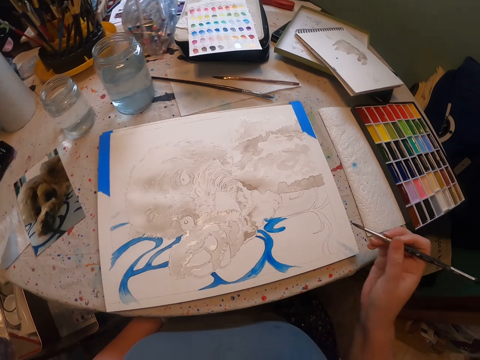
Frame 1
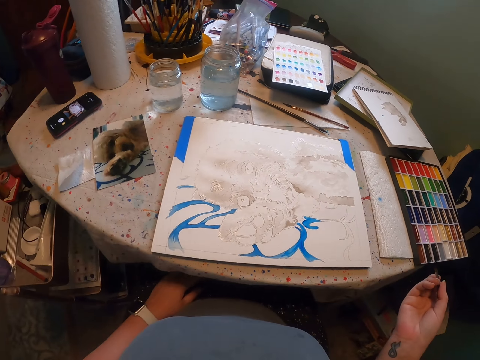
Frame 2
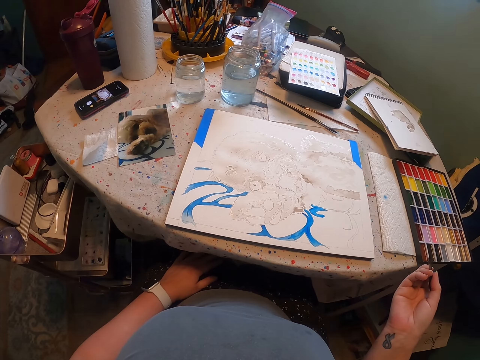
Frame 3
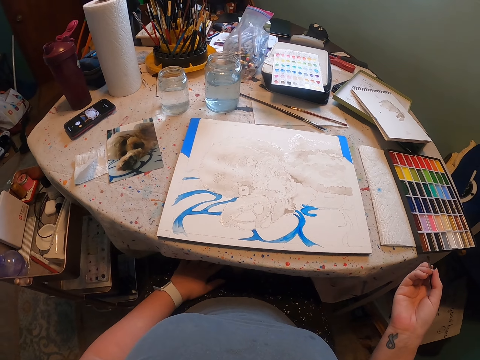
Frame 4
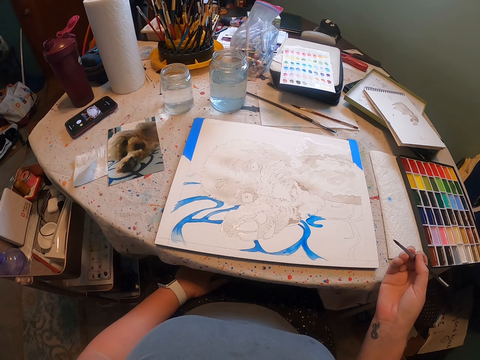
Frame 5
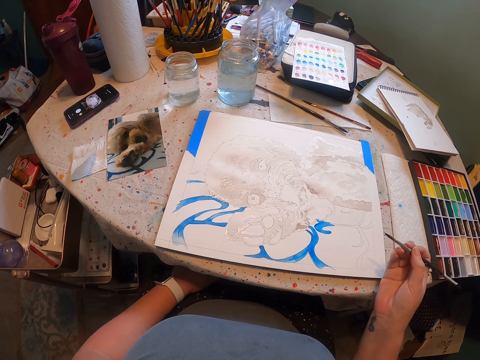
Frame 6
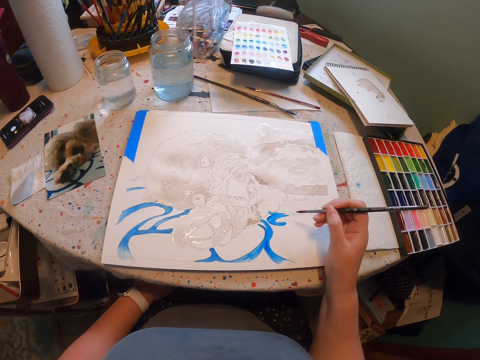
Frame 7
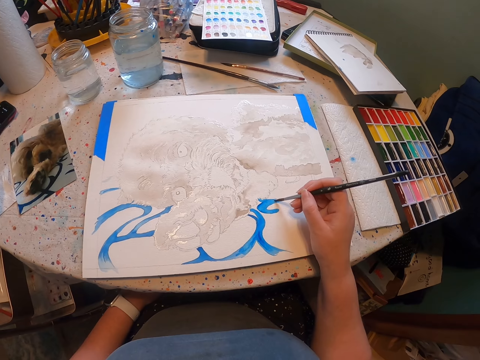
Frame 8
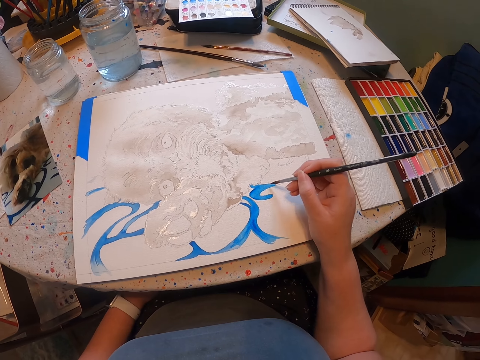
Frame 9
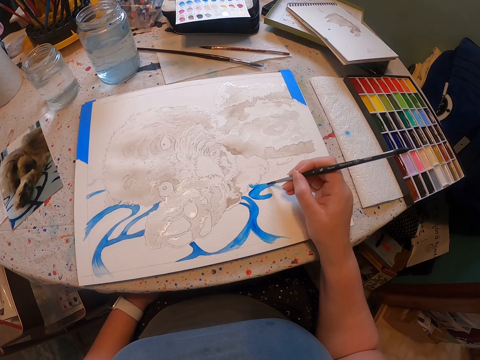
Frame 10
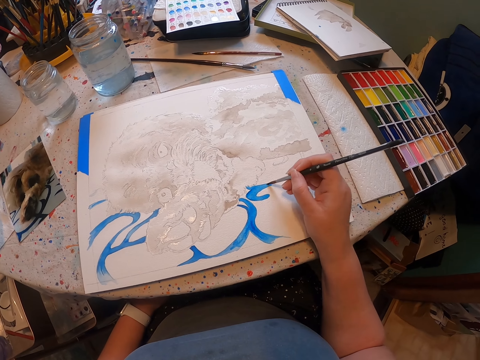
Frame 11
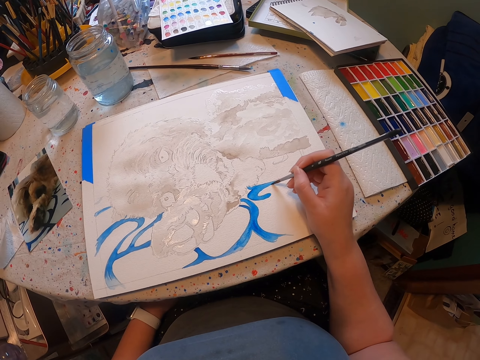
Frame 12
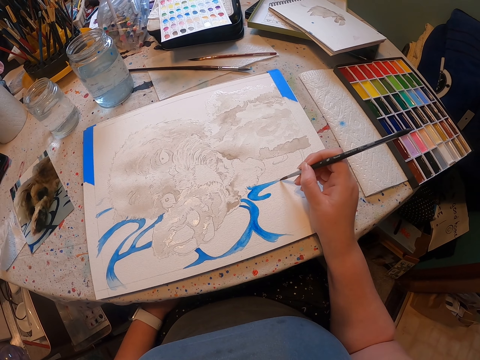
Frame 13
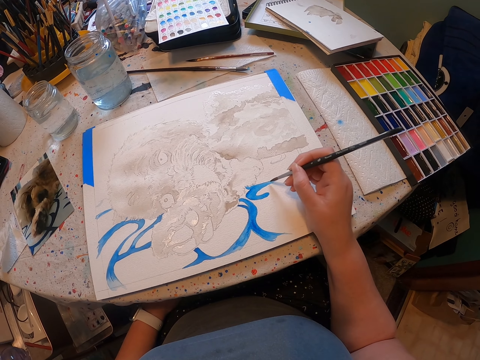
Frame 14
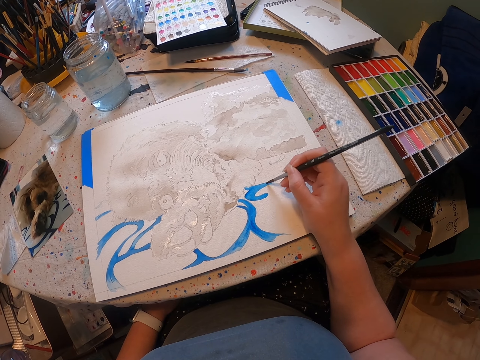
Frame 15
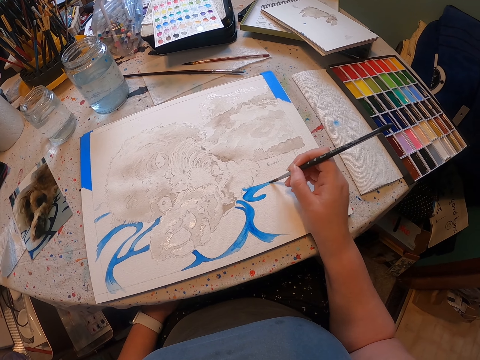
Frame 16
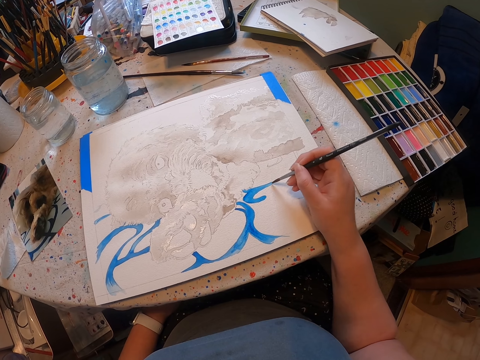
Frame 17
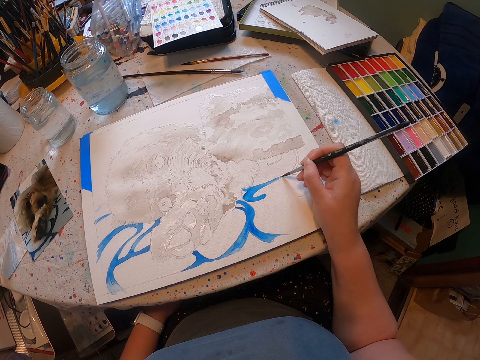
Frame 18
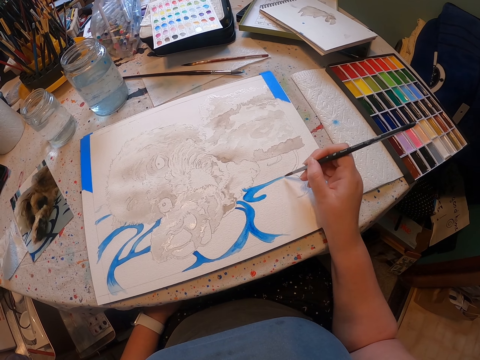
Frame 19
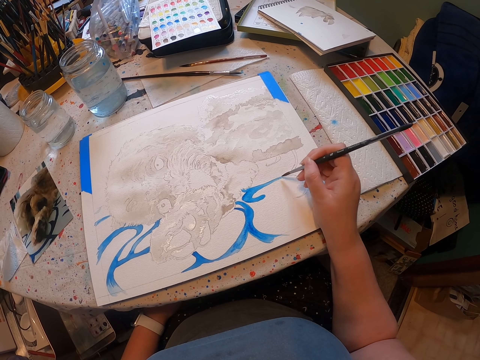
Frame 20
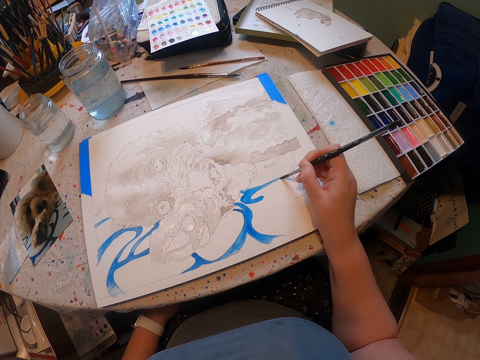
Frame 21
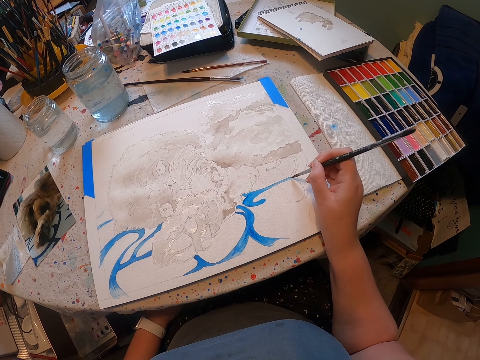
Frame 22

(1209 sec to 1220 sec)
The camera wearer holds the paint brush.

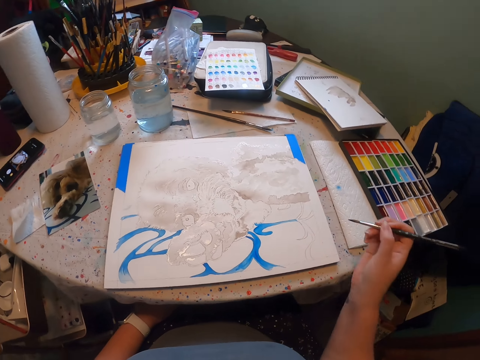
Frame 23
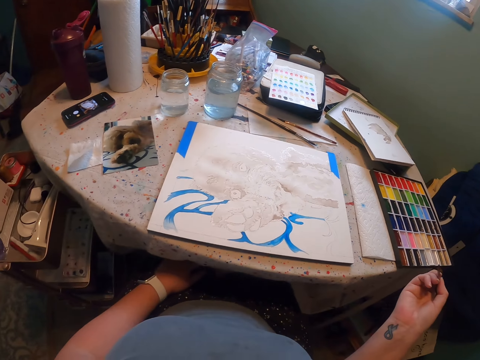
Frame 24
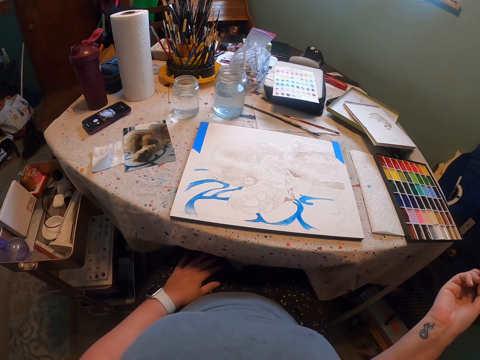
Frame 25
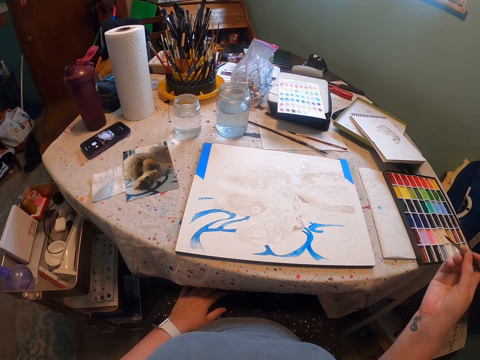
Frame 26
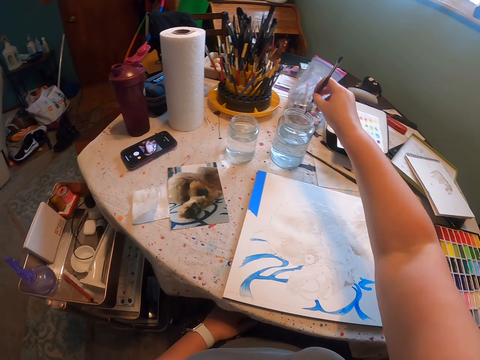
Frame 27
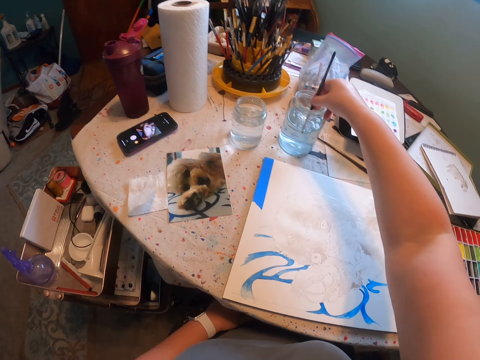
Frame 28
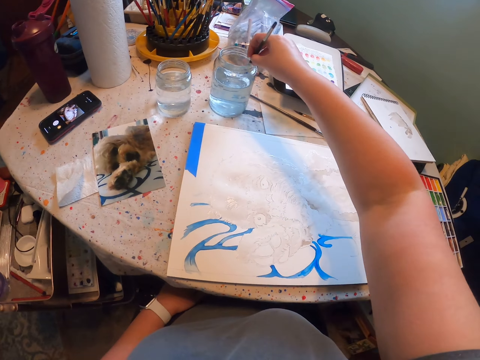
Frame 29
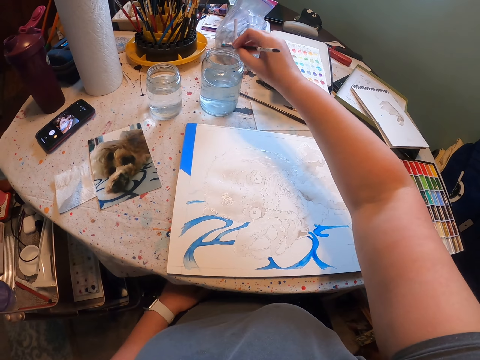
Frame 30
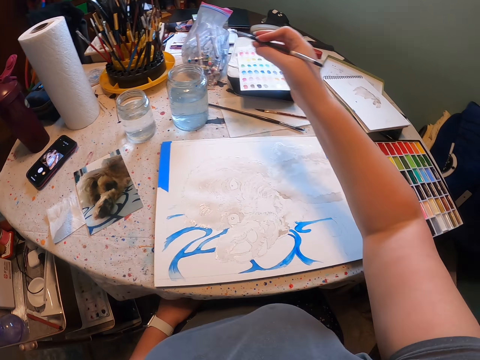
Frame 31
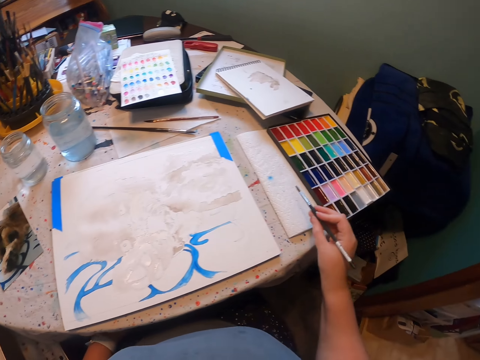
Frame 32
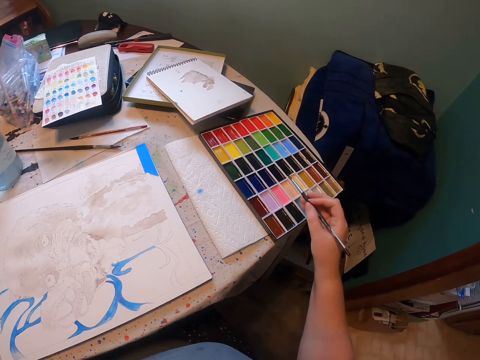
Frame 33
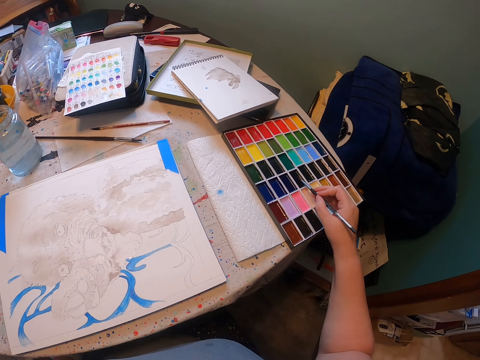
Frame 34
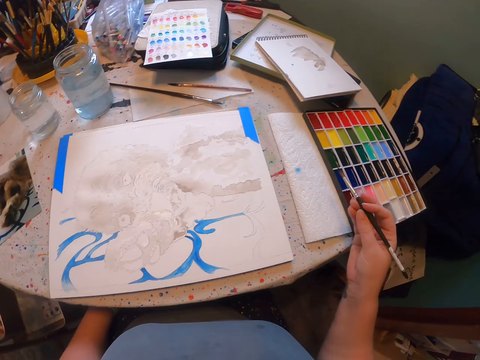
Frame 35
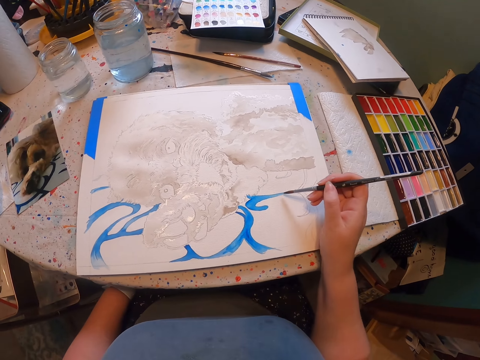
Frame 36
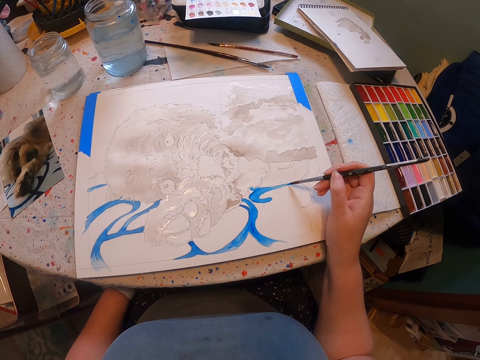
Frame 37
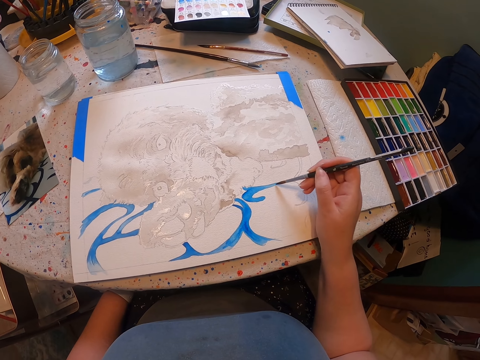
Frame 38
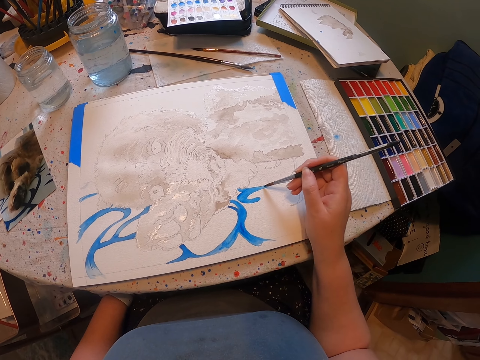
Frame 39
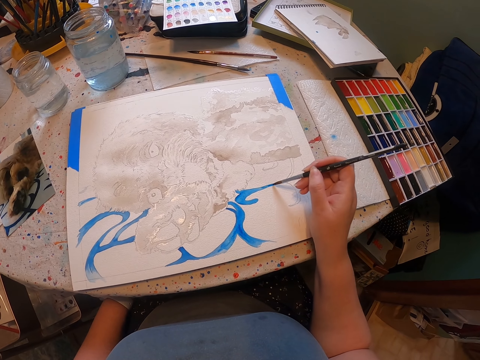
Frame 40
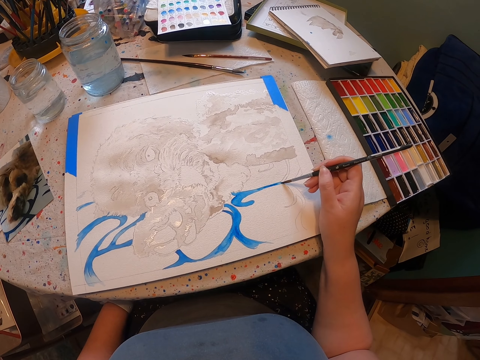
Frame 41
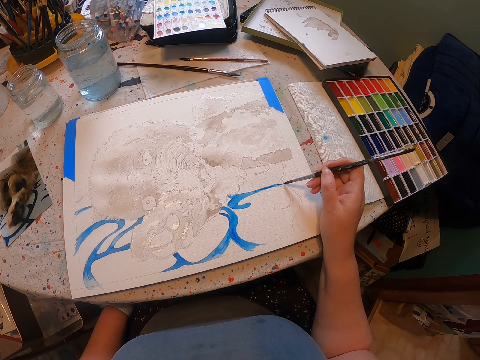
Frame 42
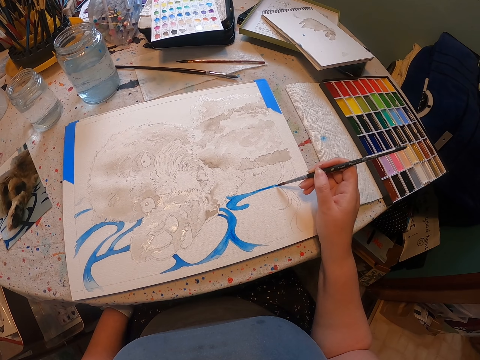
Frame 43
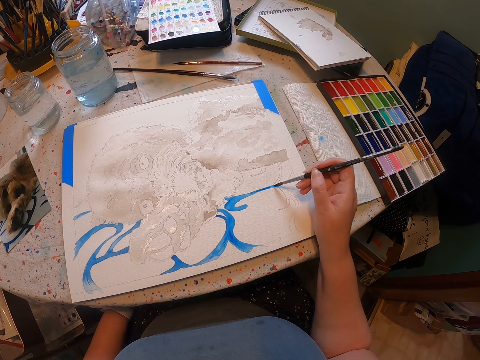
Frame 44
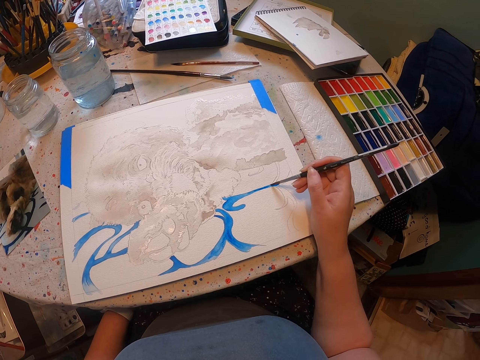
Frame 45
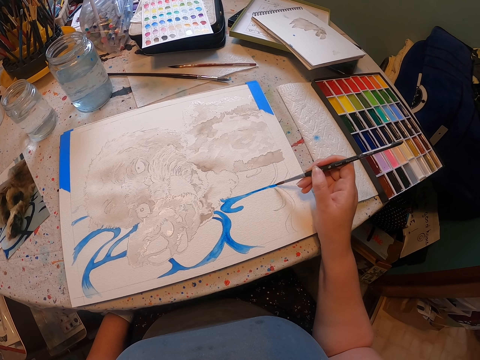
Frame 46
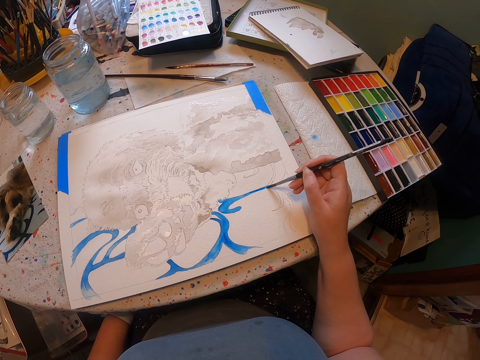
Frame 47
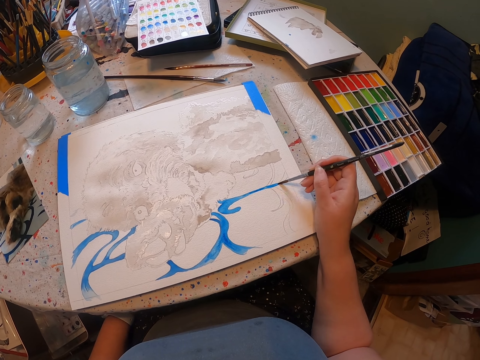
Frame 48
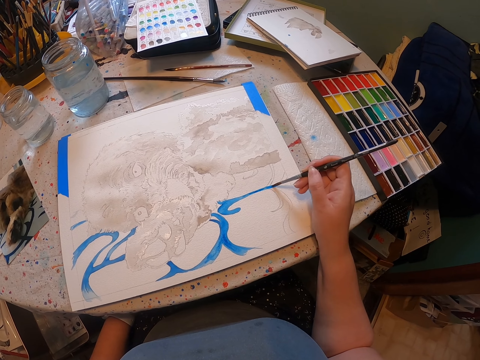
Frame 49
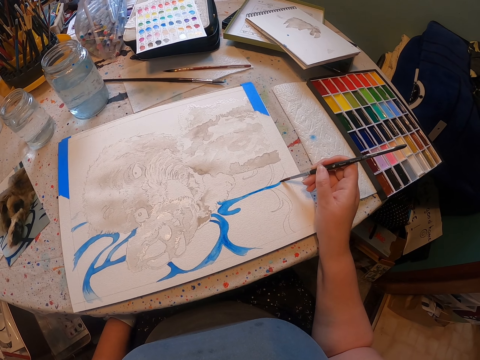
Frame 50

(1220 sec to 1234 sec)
The camera wearer dips the brush in water. They touch the paint. They dip the brush in the water again. They paint the sketch with the brush on the sheet of paper.

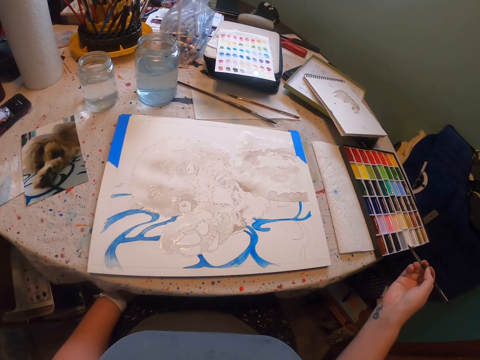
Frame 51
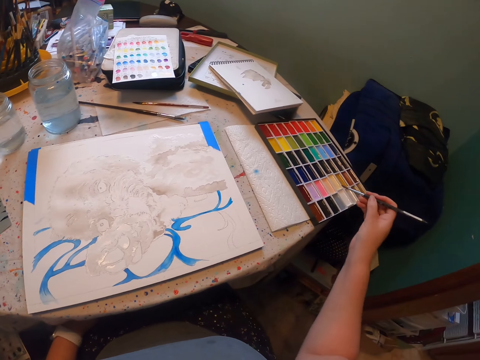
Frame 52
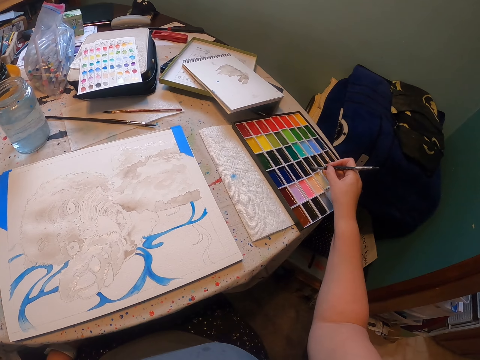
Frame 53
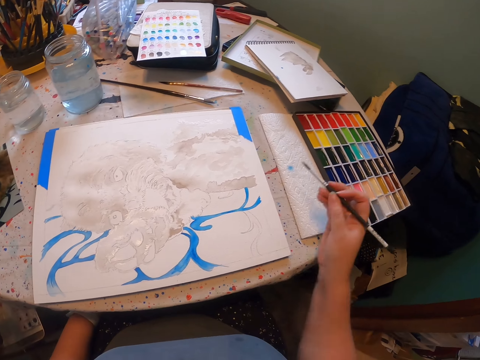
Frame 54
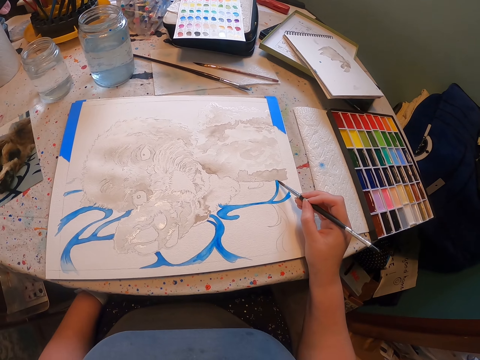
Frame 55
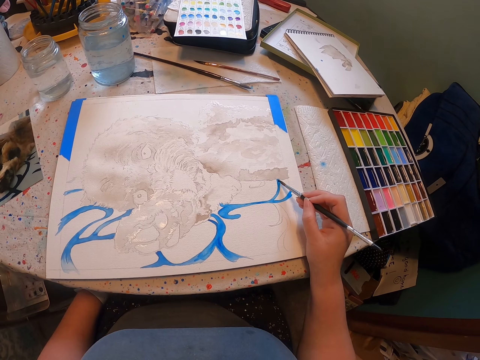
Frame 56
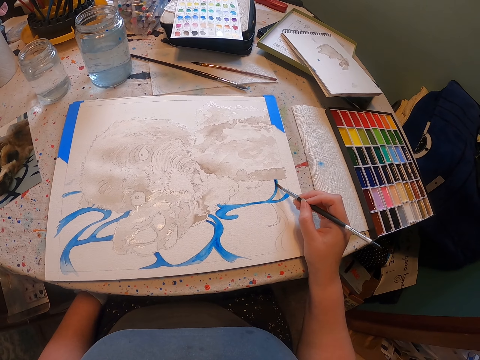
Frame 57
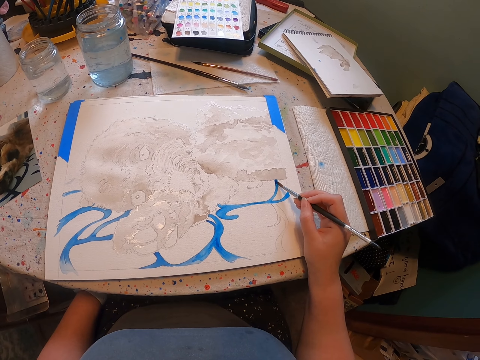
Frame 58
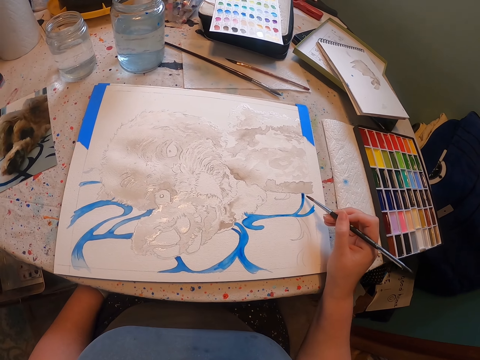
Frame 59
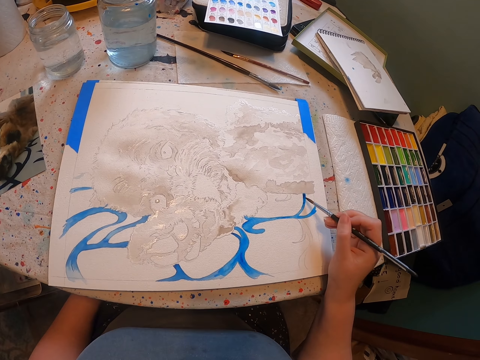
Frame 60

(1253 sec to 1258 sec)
The camera wearer touches the paint. They dip the brush in the paint. They paint the sketch with the brush on the sheet of paper.
